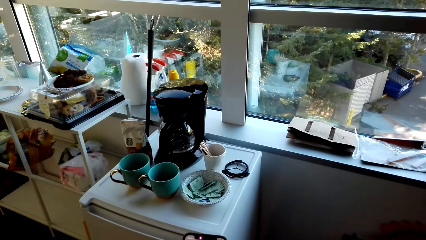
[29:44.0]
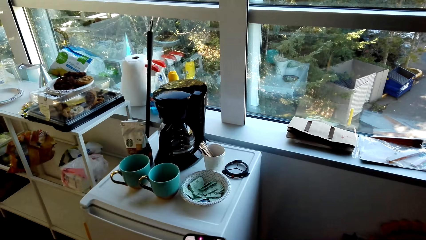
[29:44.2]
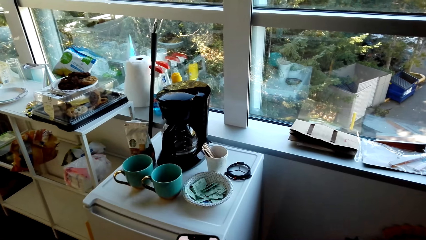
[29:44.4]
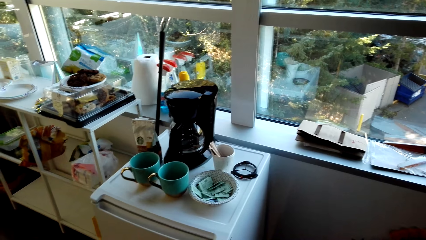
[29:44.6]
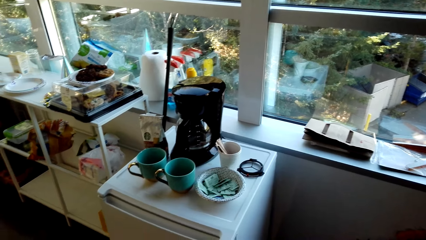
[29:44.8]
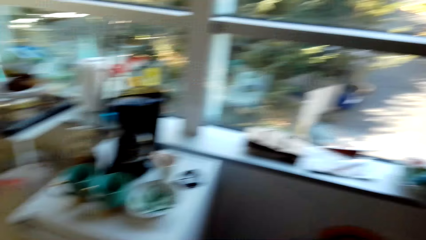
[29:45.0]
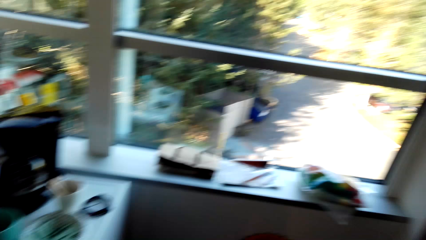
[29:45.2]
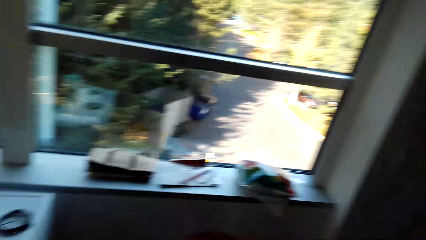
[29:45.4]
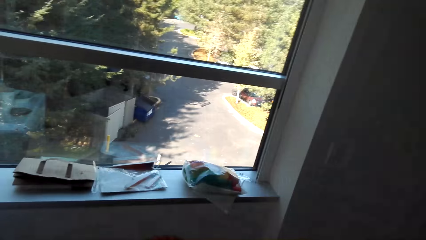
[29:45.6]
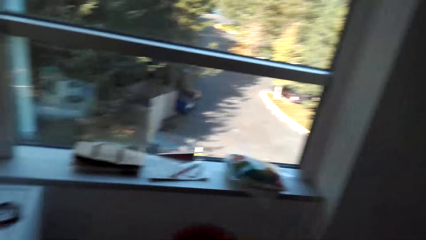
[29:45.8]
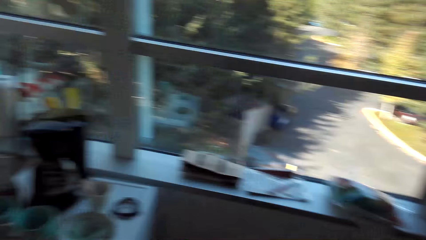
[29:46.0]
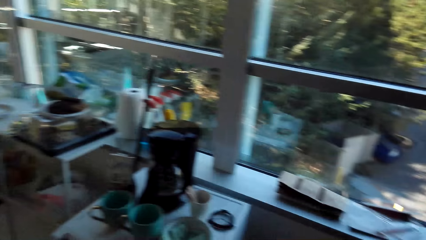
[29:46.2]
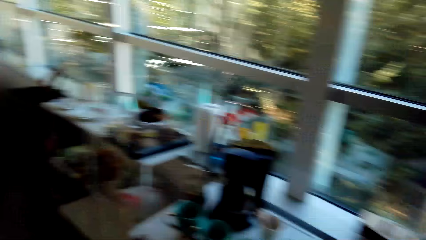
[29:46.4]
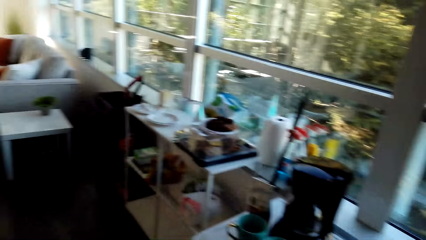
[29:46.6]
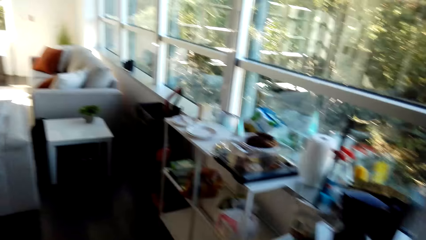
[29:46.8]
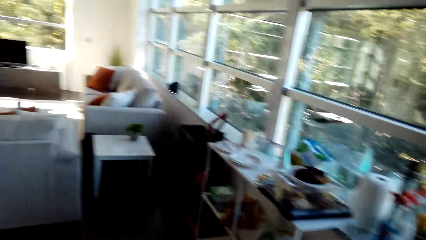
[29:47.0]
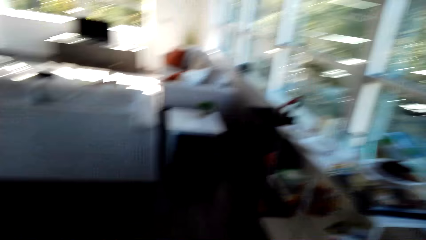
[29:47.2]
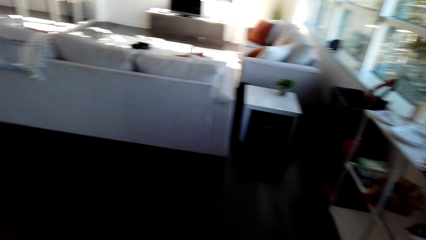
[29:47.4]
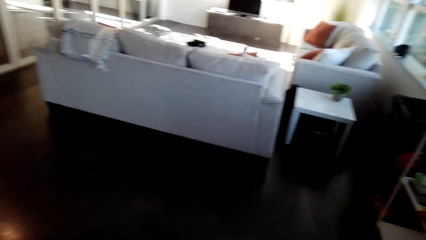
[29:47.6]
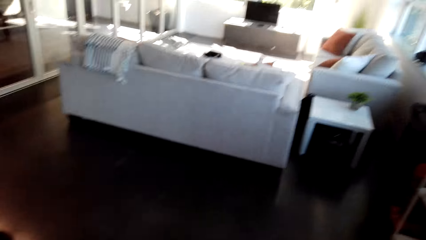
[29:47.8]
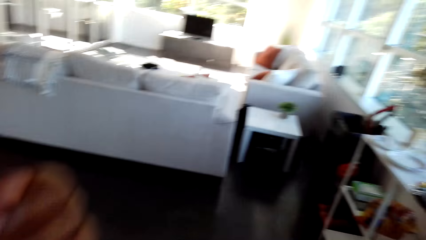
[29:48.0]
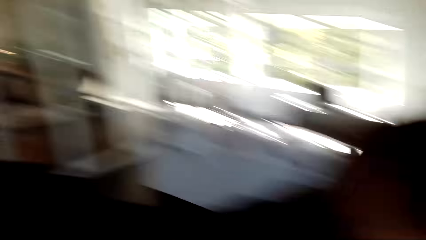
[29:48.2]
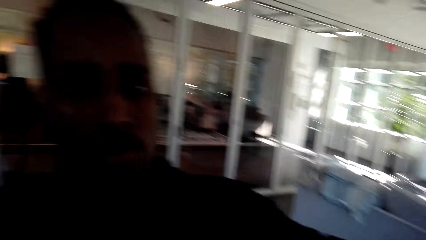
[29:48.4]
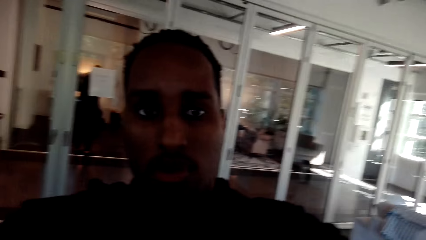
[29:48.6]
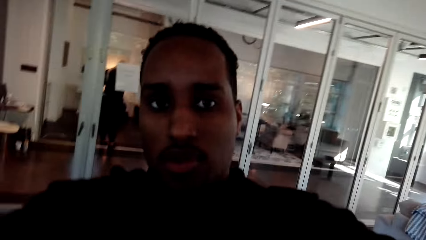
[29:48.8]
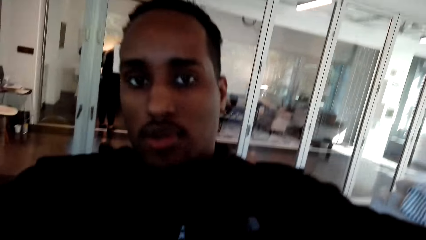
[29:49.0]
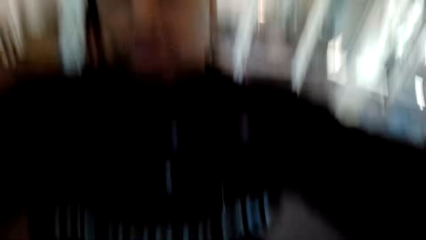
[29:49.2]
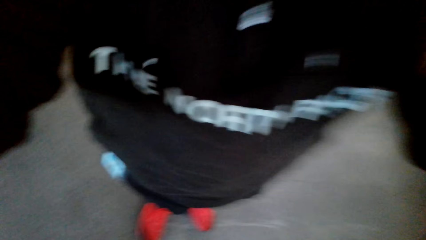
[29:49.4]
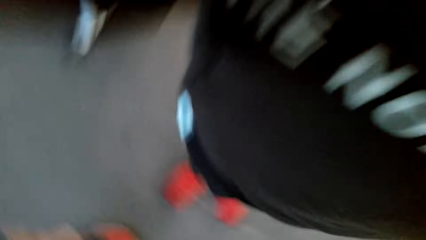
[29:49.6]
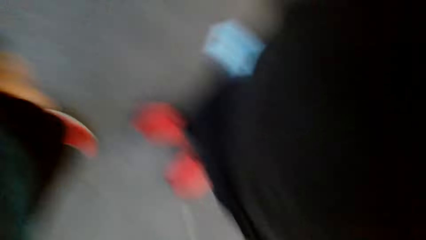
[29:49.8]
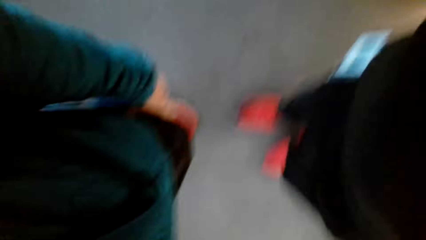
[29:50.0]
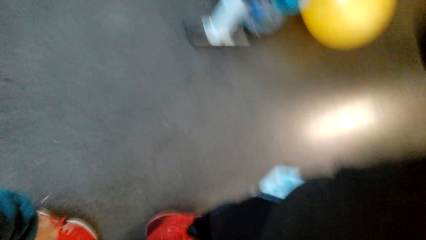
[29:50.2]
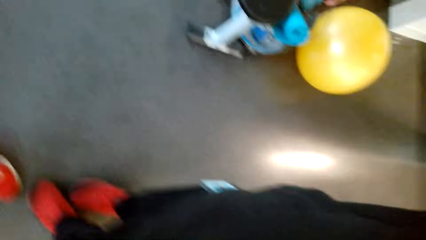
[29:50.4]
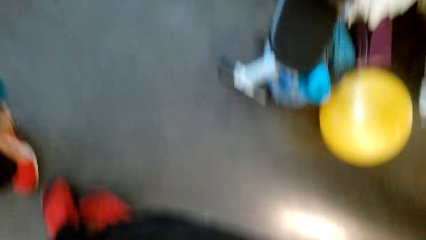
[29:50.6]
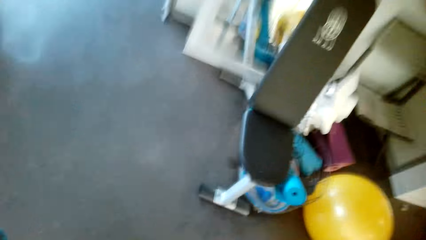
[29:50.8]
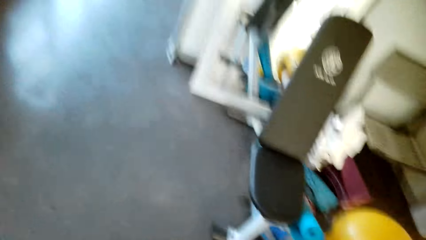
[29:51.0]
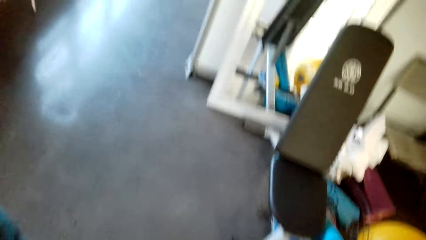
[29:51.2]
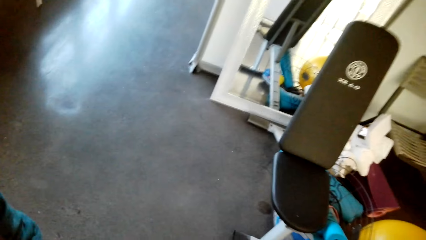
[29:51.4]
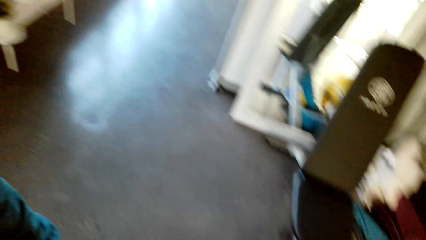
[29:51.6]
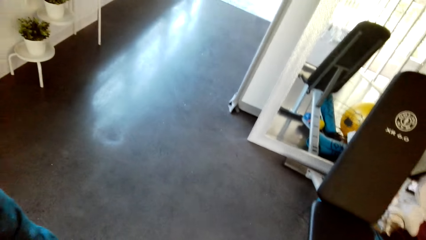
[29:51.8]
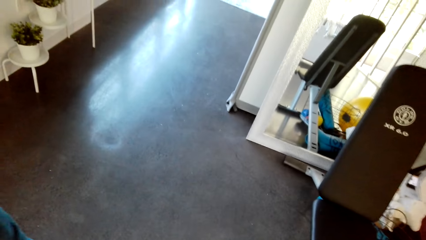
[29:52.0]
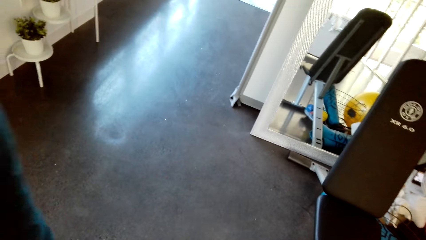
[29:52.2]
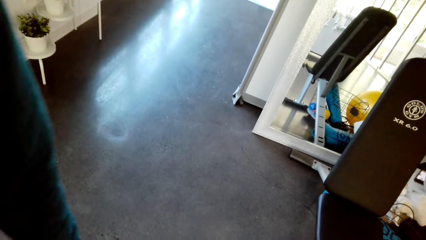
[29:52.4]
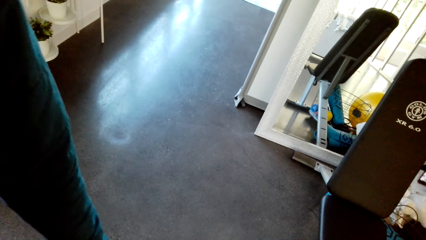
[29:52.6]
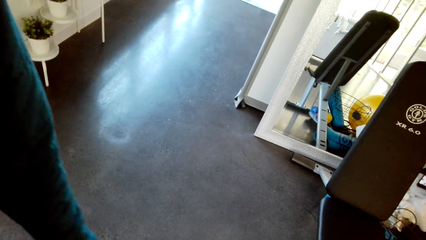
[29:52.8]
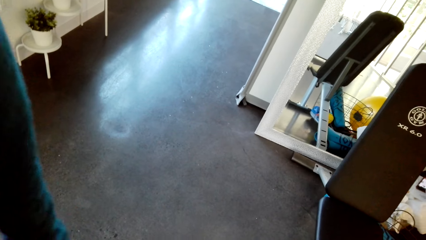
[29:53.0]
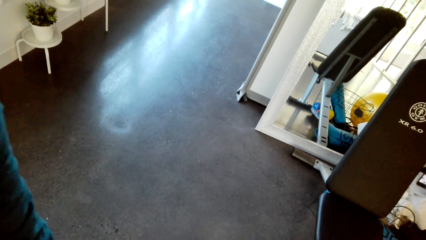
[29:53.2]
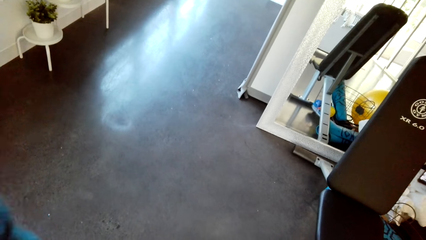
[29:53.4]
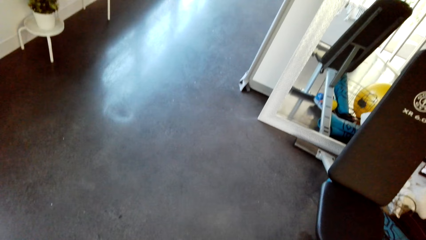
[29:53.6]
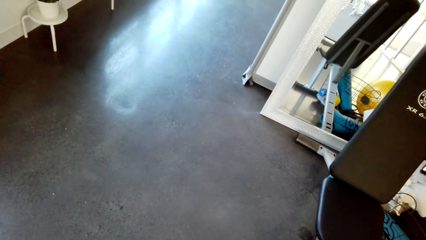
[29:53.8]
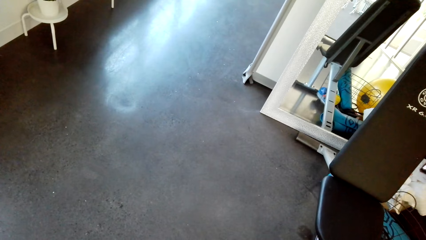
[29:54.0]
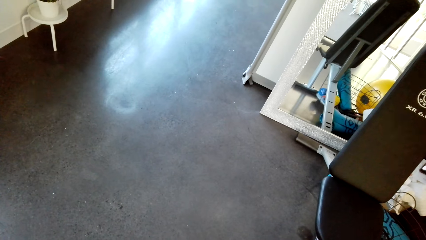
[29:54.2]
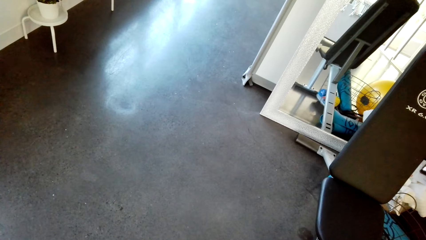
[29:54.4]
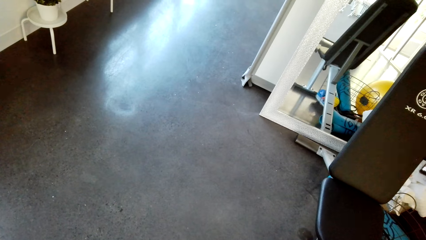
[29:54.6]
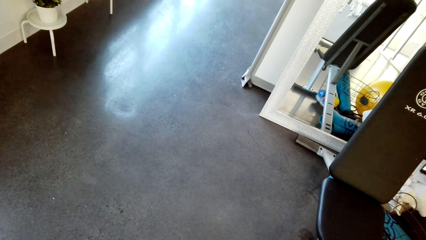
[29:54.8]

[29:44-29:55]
The camera wearer looks around the house. They remove the camera. They look at a man. They look around the house.
